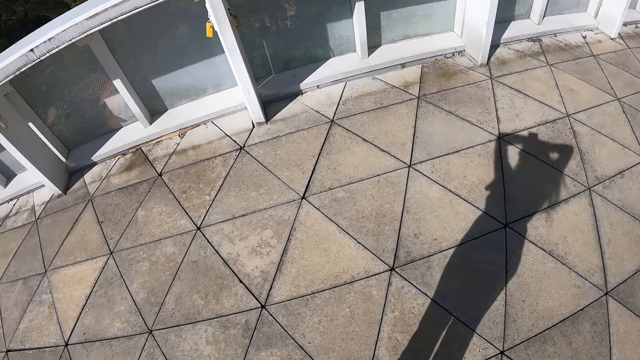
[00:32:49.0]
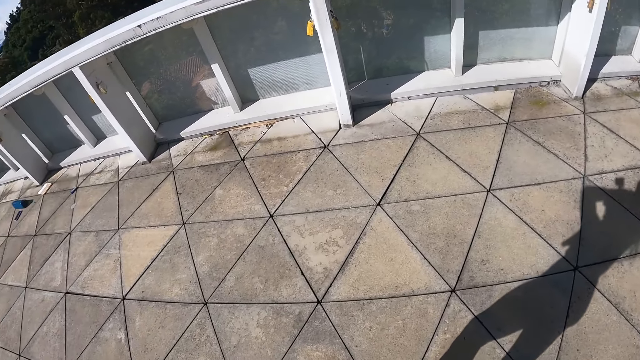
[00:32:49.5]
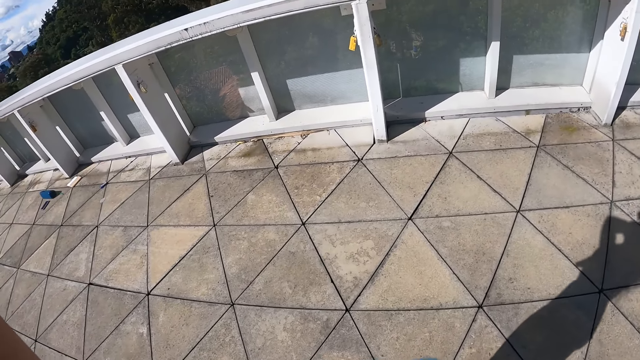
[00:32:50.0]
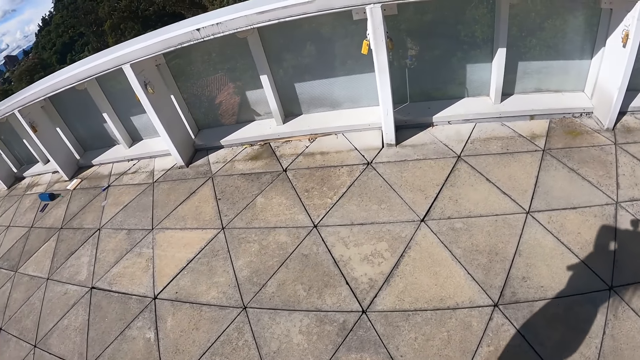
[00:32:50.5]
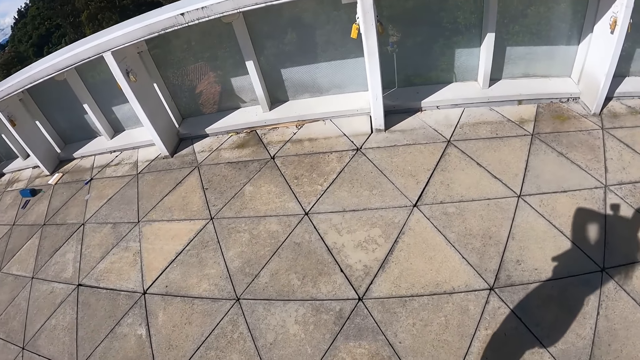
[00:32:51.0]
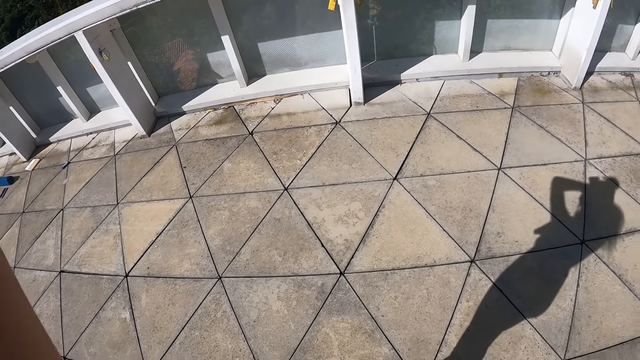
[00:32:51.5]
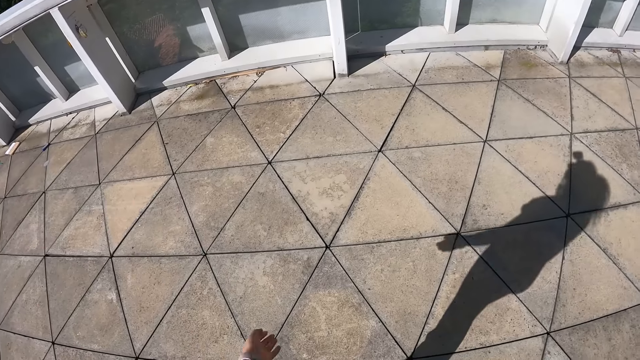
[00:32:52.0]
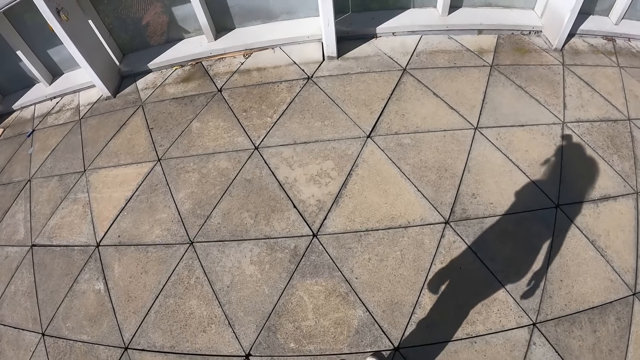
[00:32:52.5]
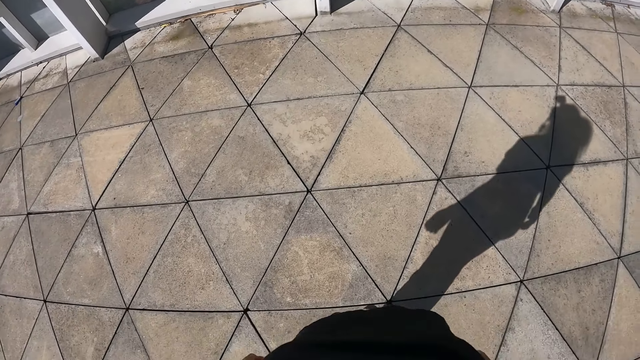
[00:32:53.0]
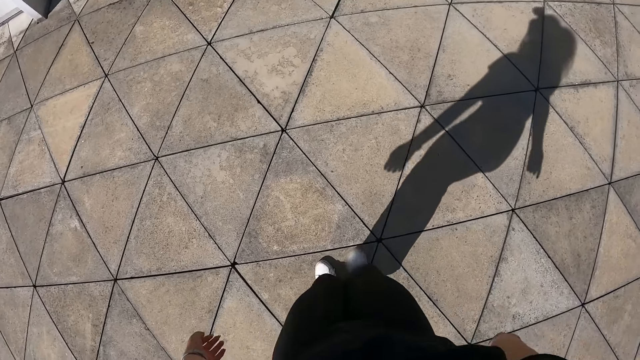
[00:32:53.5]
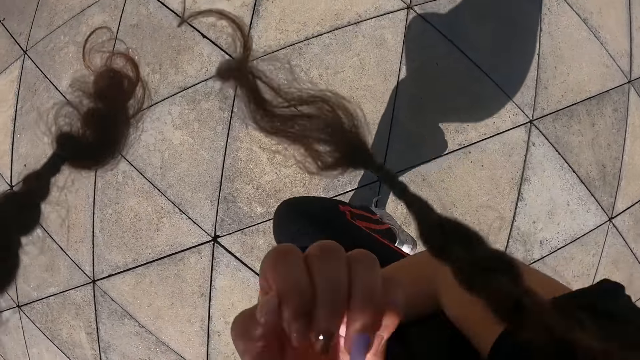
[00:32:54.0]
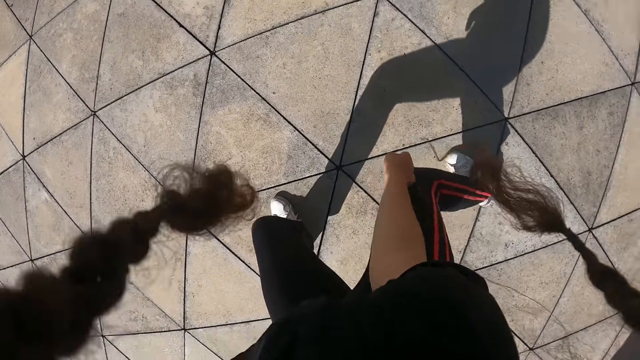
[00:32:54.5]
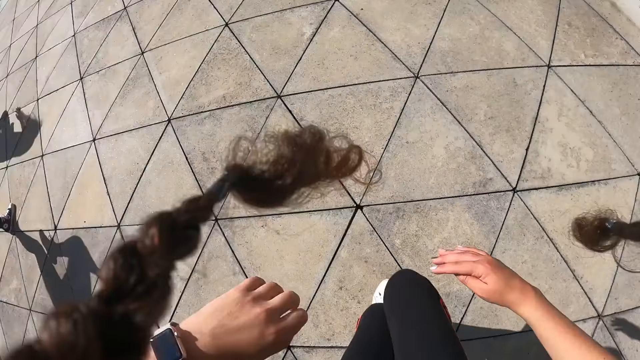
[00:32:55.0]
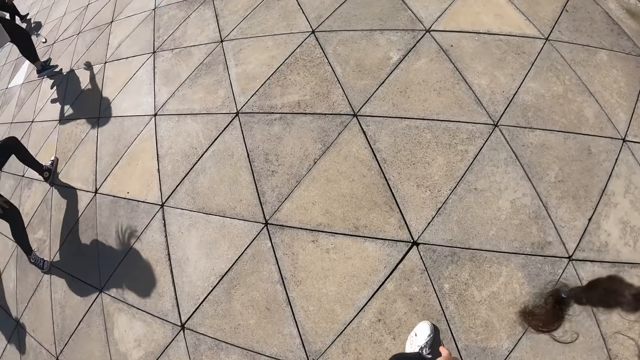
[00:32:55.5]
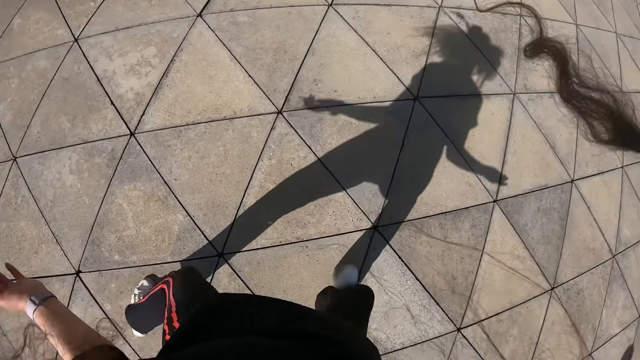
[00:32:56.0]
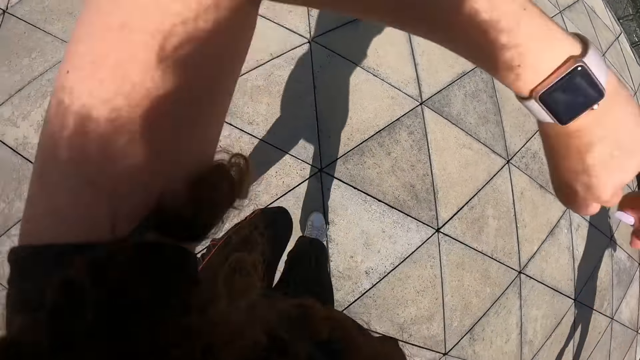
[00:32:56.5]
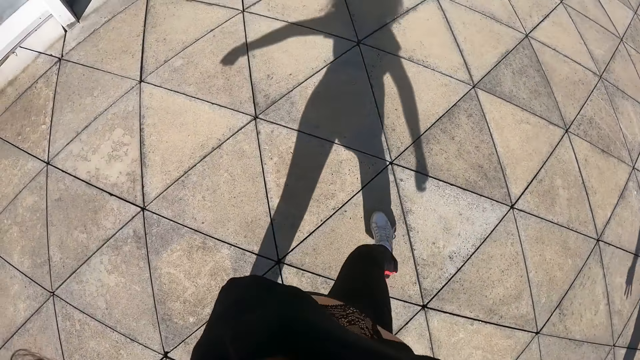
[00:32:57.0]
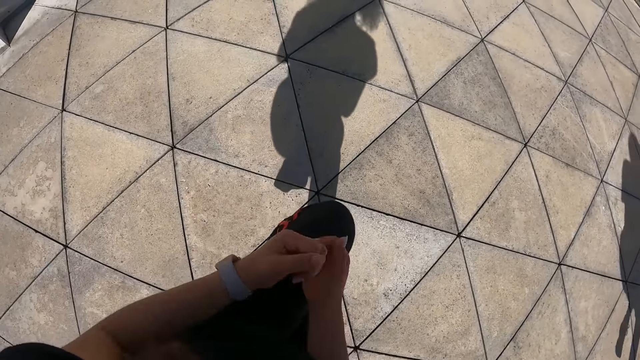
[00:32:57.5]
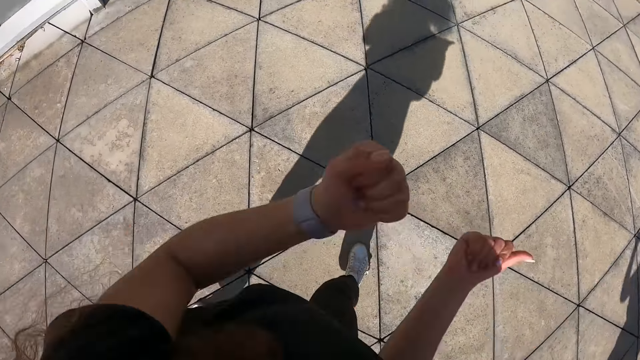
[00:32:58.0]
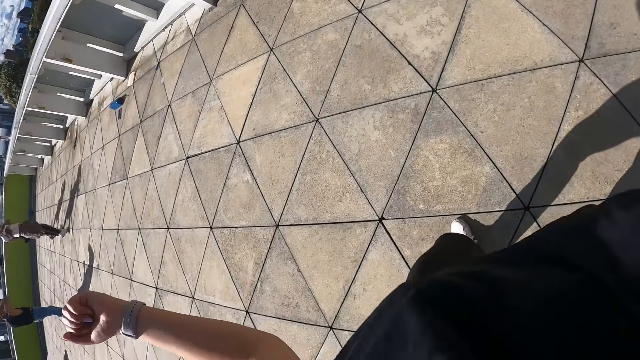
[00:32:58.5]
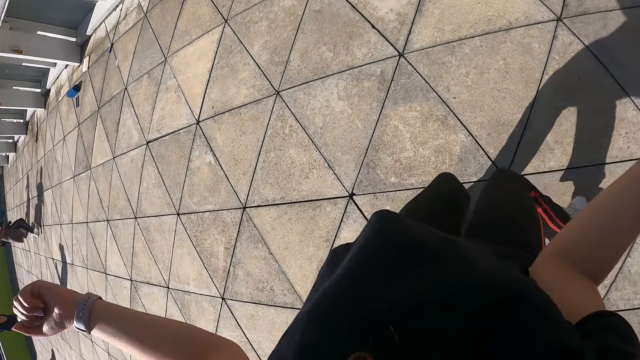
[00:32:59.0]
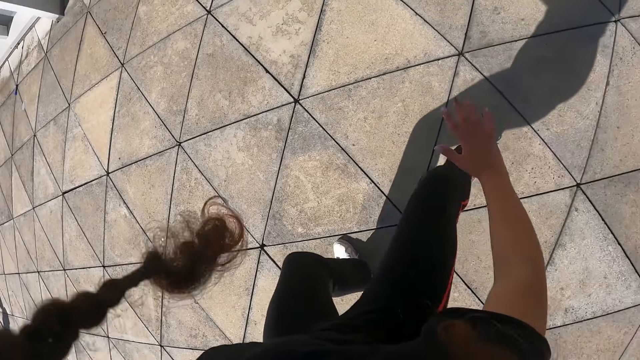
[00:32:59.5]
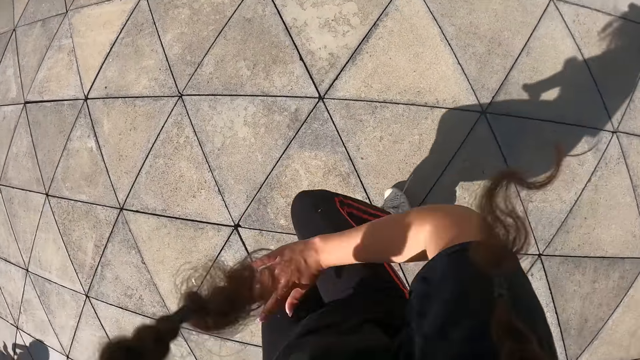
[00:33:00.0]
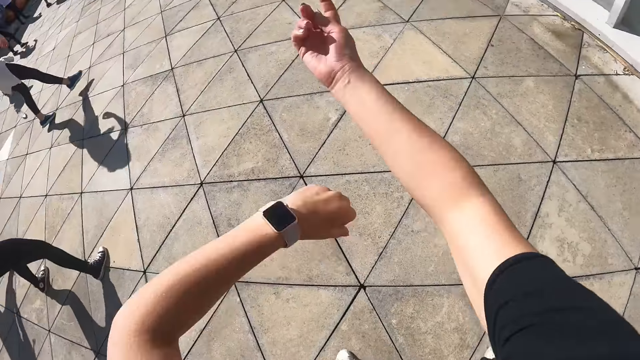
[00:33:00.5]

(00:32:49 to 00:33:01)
The camera wearer dances along with the group of people.

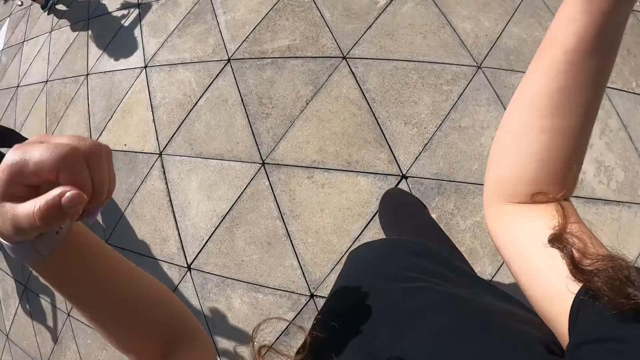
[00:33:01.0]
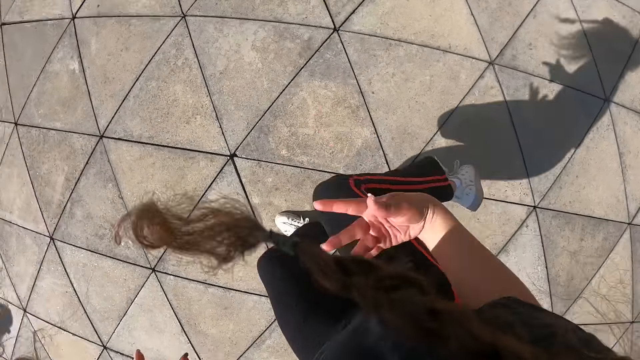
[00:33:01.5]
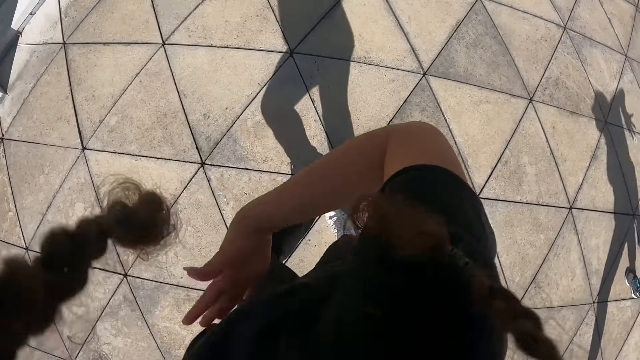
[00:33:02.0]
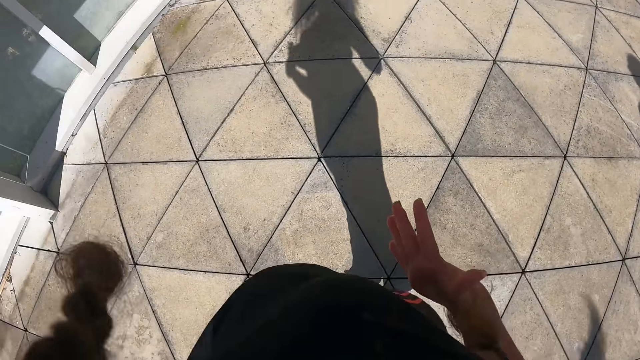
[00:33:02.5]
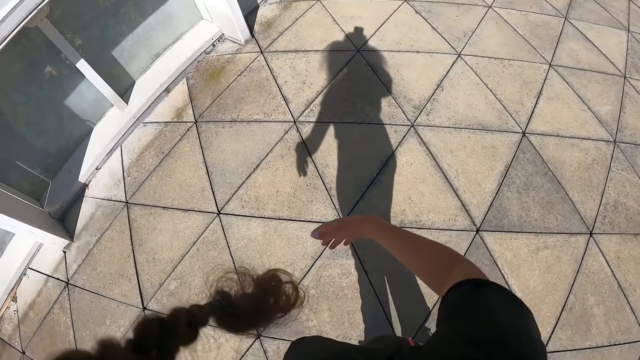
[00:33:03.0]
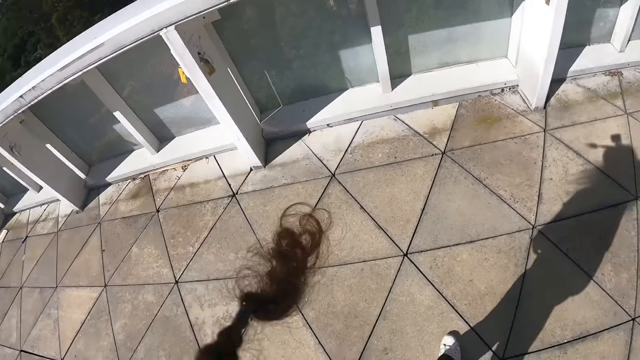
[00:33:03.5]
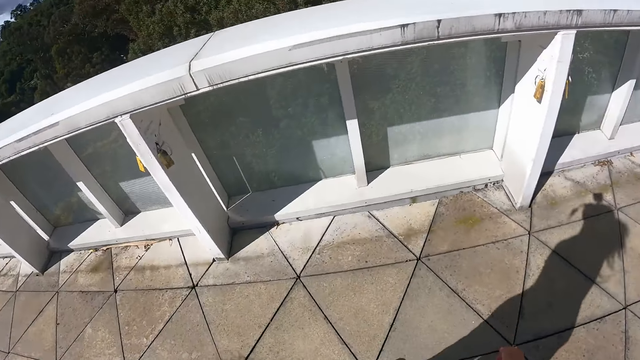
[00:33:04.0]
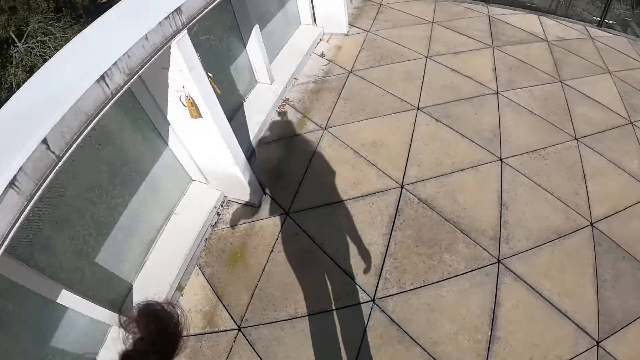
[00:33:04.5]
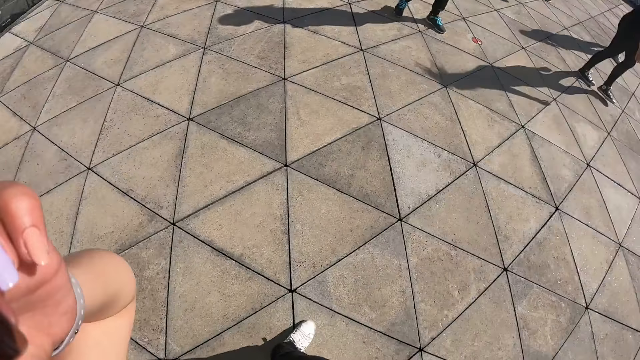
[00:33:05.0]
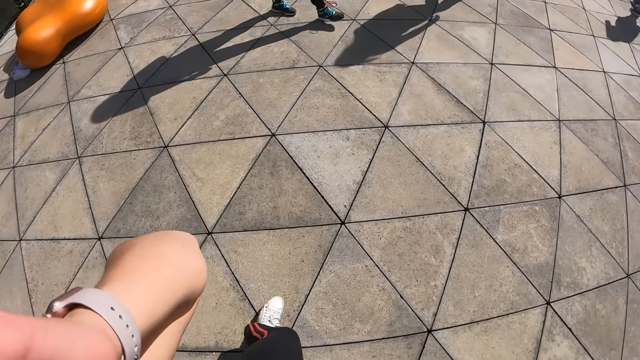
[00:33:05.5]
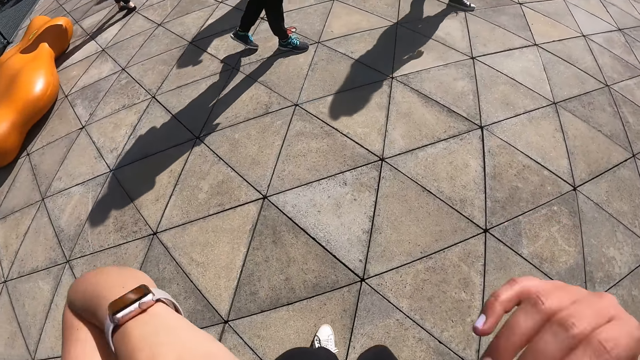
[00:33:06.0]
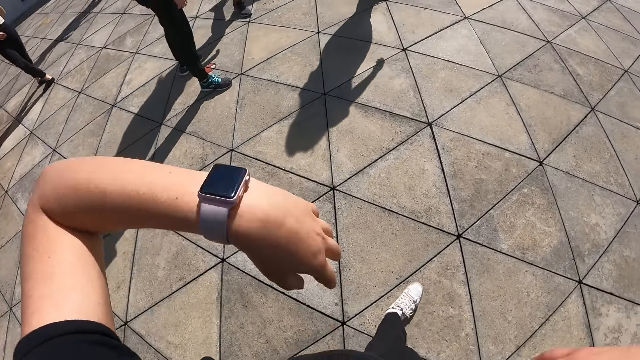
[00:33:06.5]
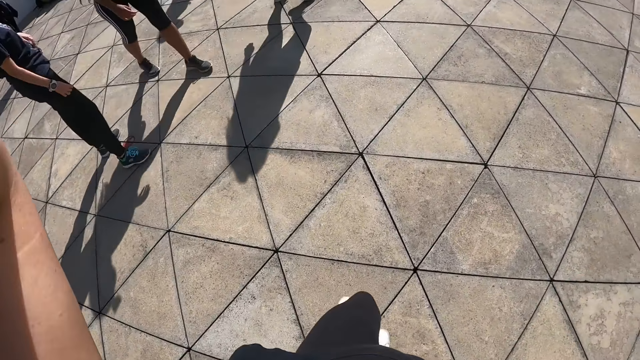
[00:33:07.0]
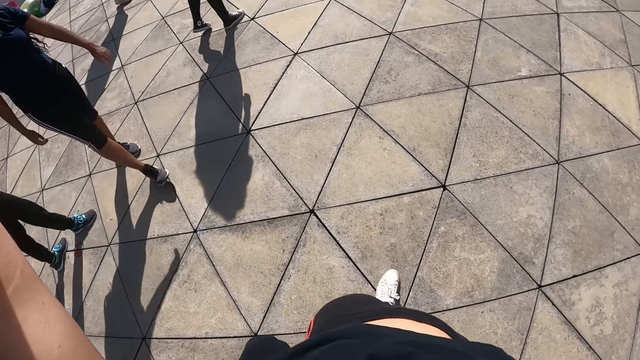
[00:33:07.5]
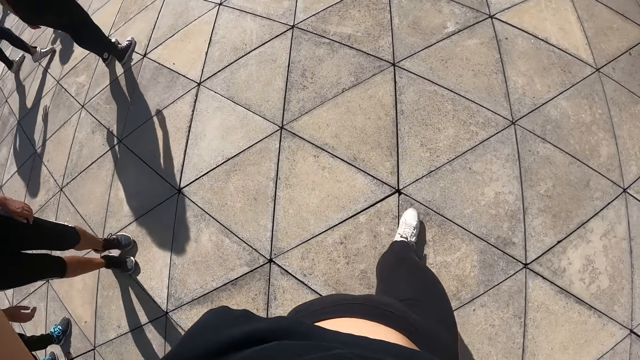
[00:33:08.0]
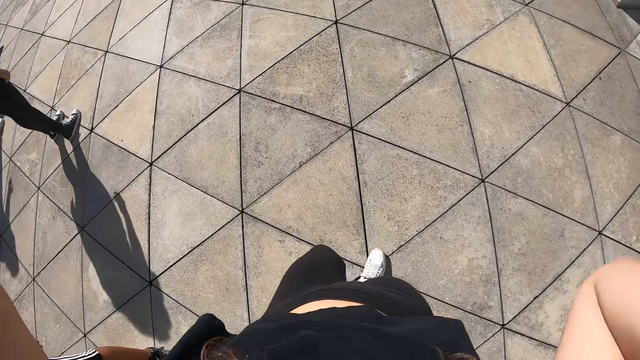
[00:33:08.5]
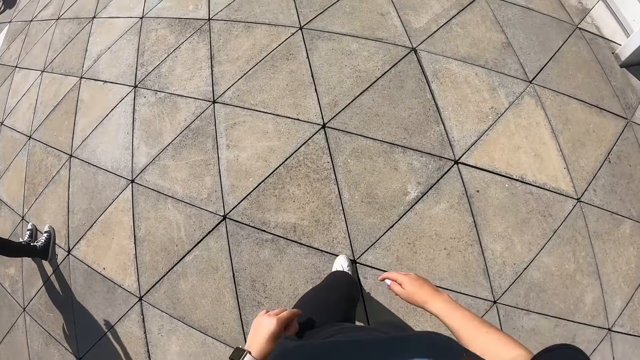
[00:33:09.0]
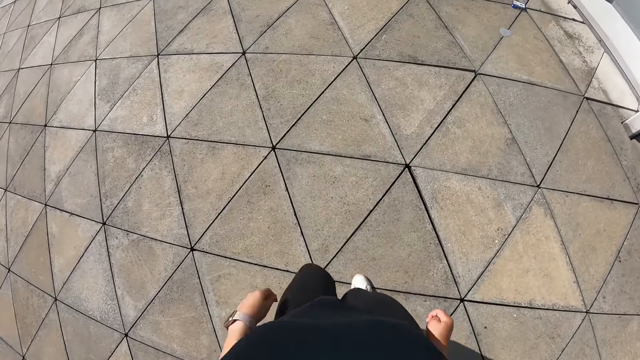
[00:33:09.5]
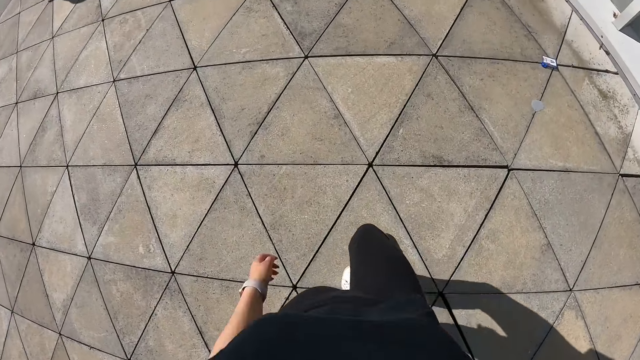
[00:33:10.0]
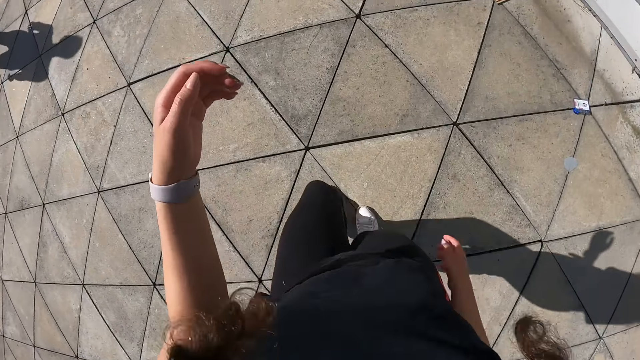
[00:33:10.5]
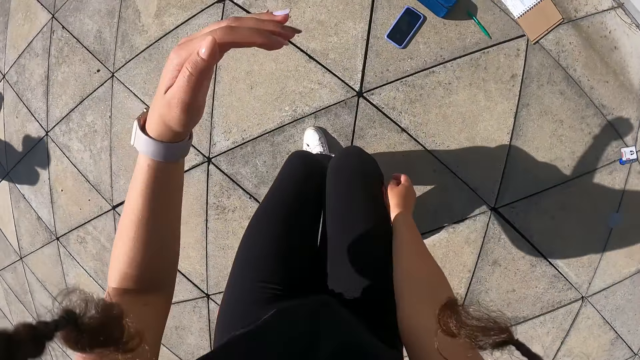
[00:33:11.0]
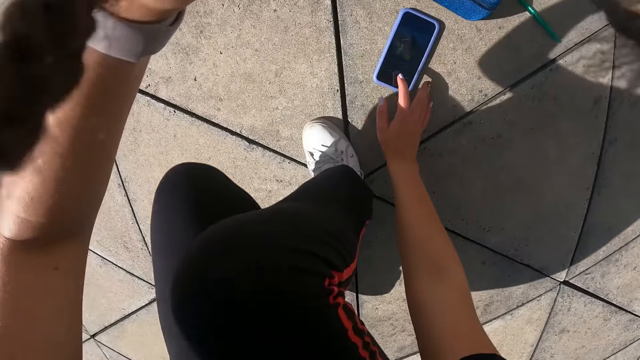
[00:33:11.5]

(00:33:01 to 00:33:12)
The camera wearer walks.
